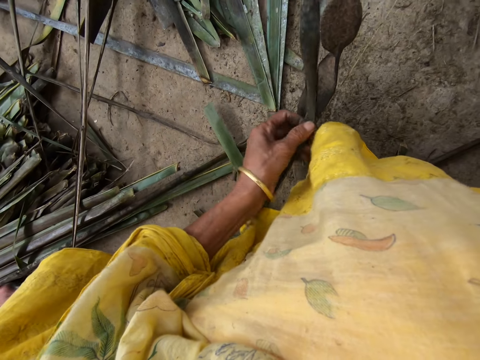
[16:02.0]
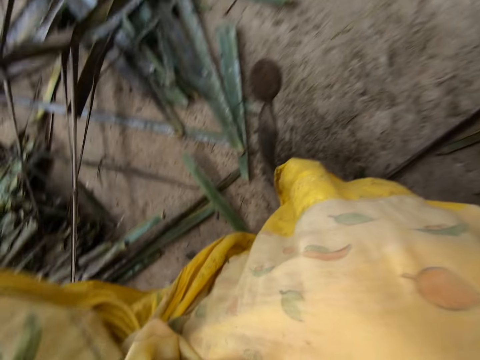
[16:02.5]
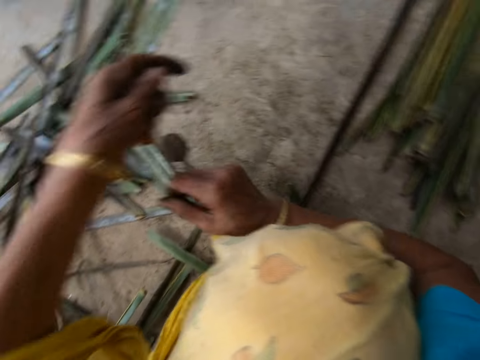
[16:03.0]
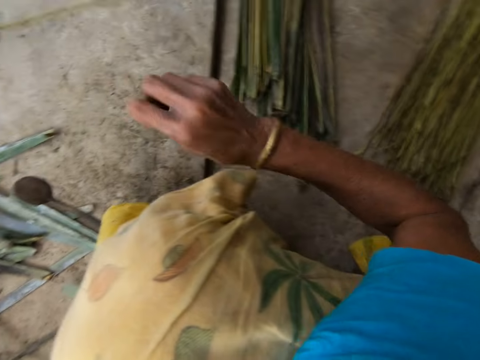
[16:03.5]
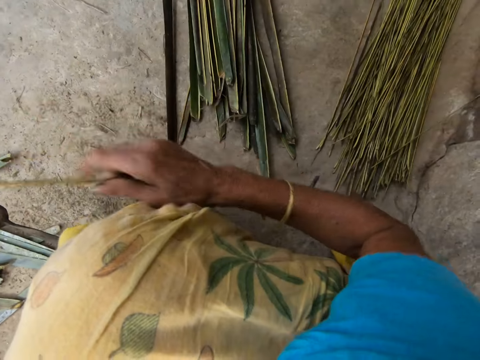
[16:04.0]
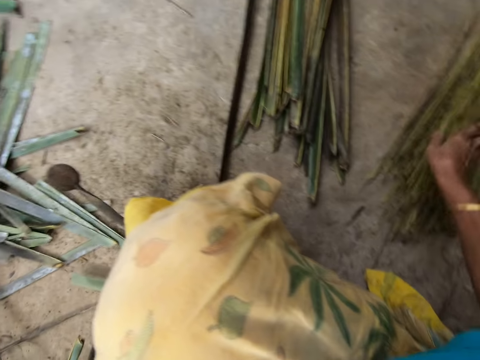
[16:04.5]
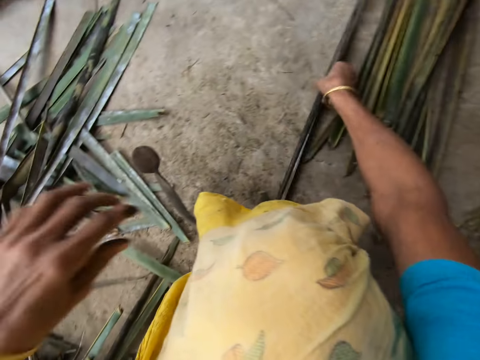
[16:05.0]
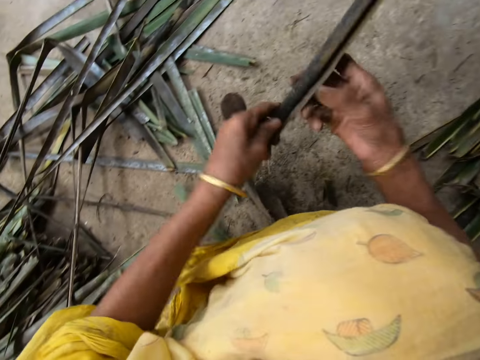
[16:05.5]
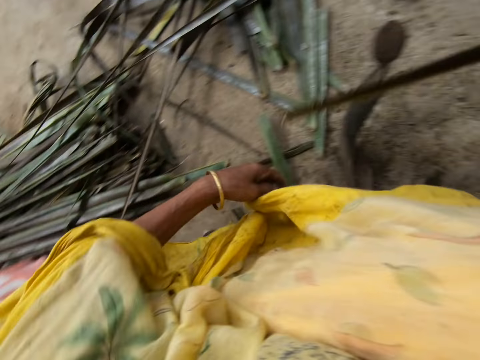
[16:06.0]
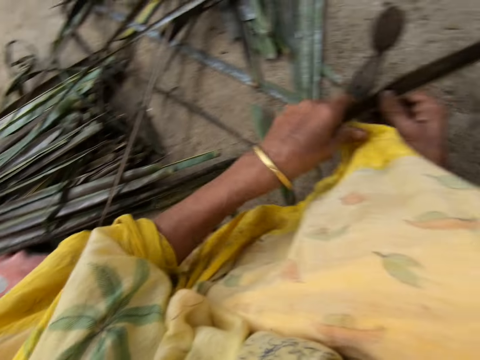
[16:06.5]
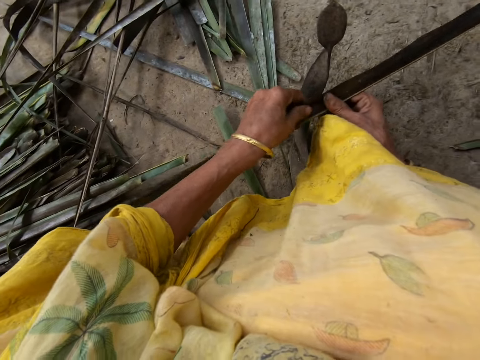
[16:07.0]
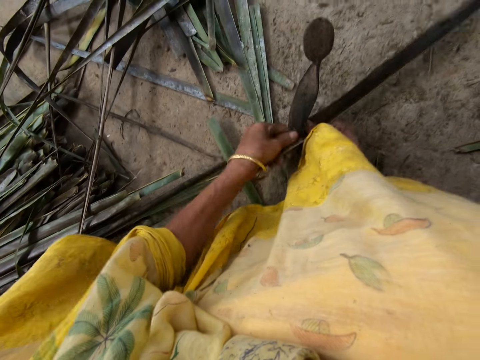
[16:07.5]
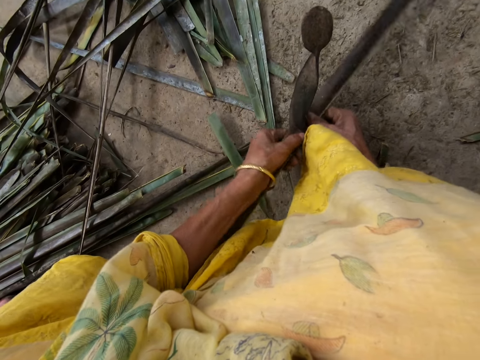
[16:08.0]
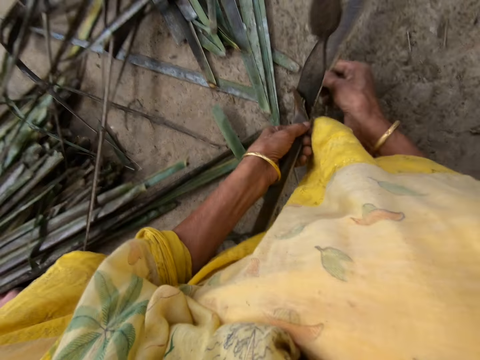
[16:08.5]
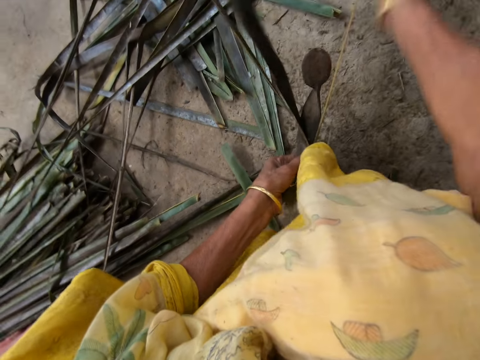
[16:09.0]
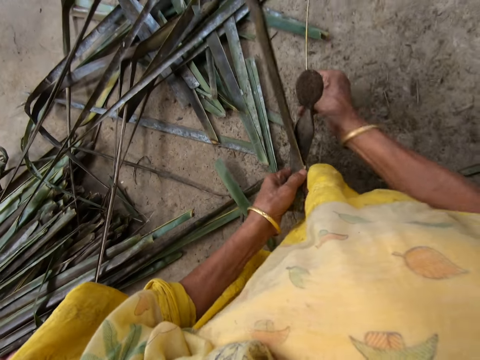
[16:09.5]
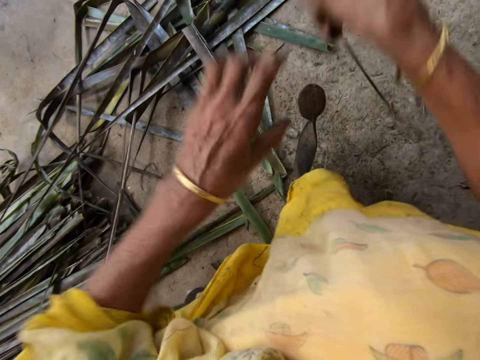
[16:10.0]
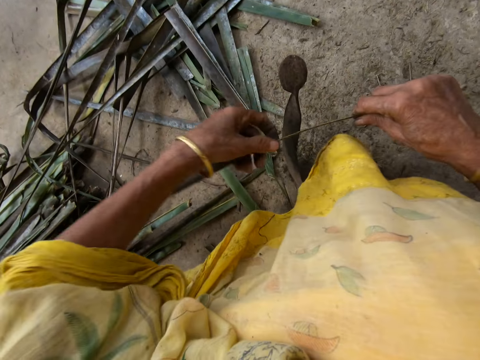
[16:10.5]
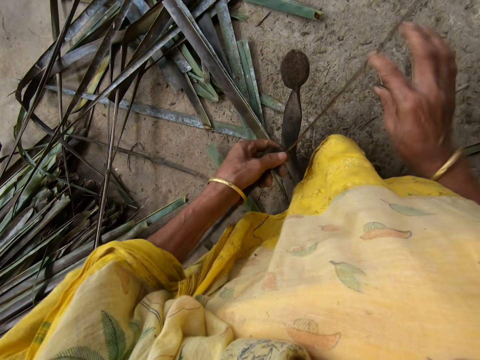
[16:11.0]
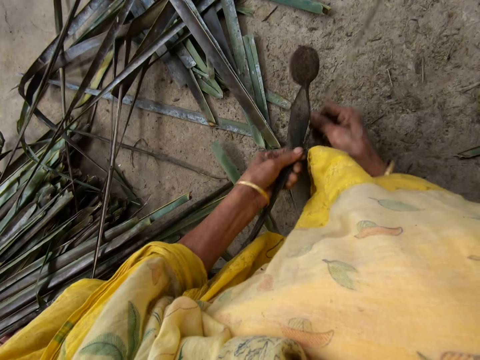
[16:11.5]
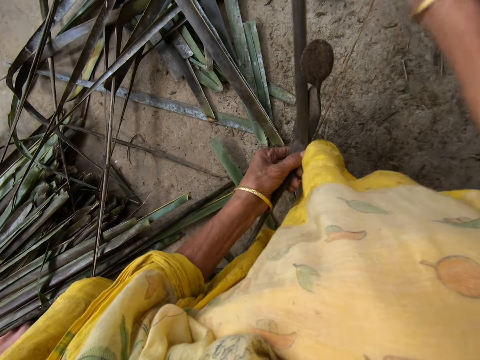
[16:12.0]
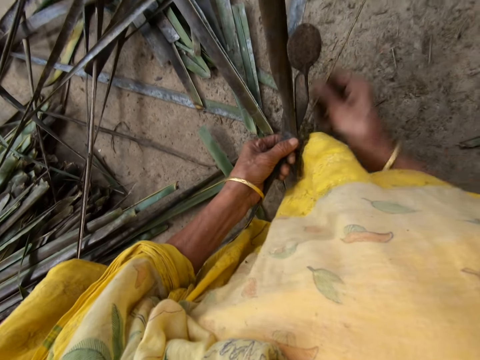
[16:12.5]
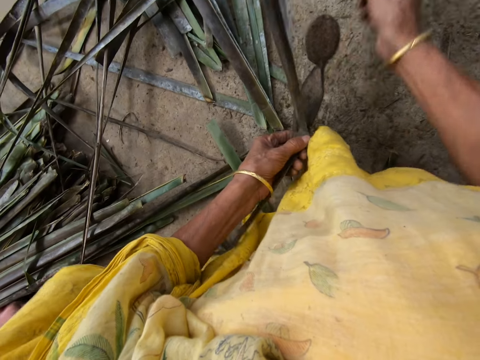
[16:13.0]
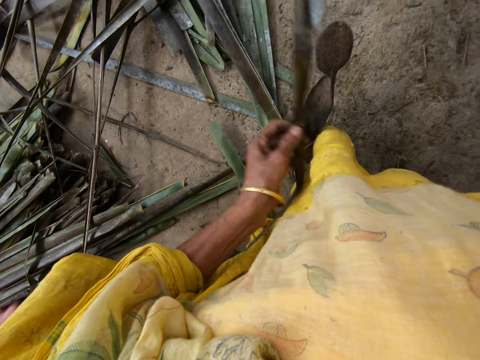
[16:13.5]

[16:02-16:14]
The camera wearer drops the stick or coconut leaf midrib on the floor with her right hand. She picks up a leaflet or coconut leaves from the floor with her right hand. She reaps the coconut leaves off the midrib on a vegetable cutter. She pulls the coconut leaf midrib. She reaps the coconut leaves off the midrib on the vegetable cutter. She pulls the coconut leaf midrib.

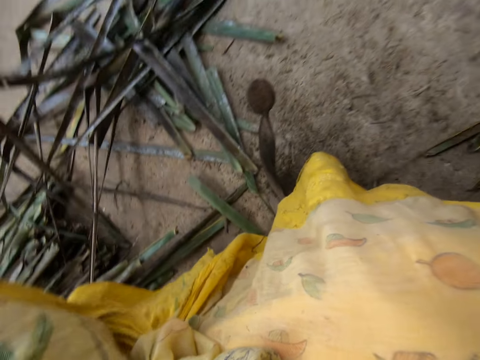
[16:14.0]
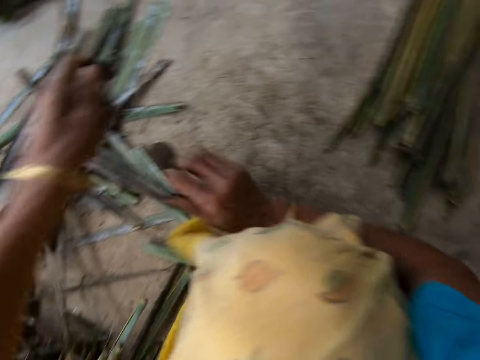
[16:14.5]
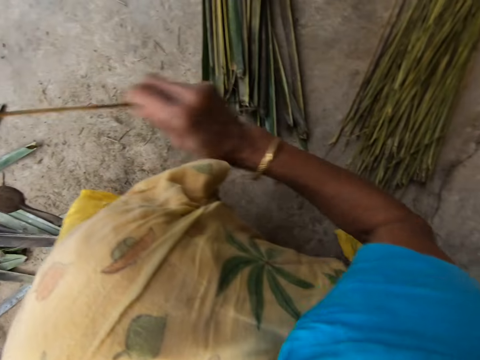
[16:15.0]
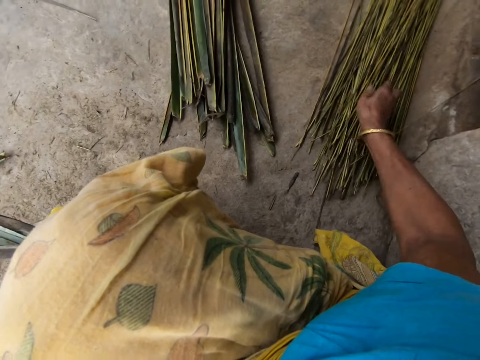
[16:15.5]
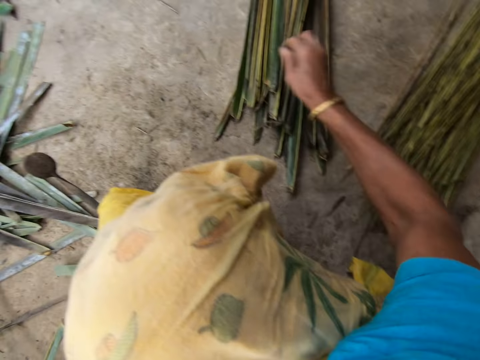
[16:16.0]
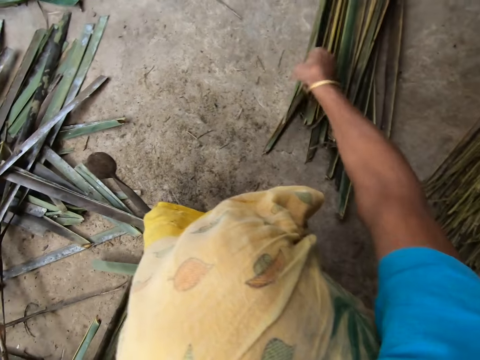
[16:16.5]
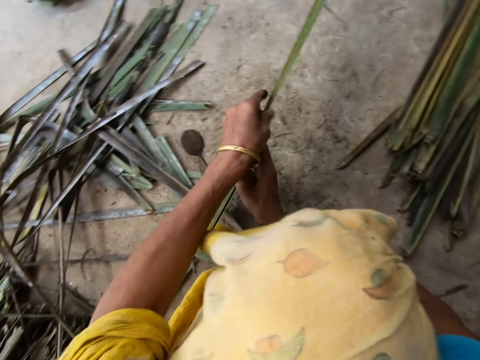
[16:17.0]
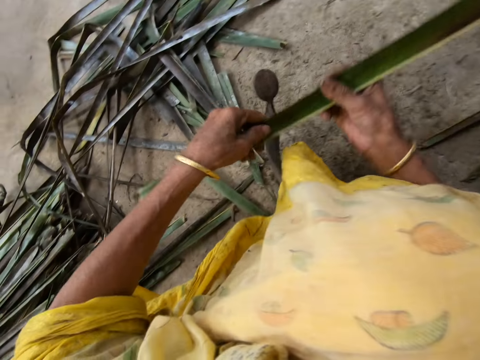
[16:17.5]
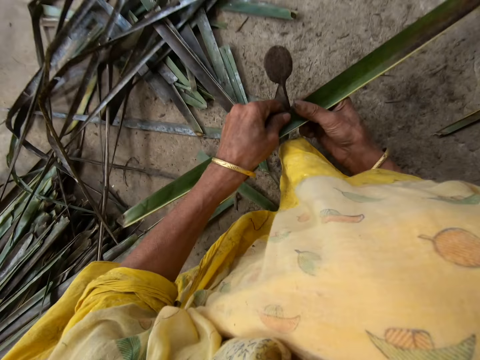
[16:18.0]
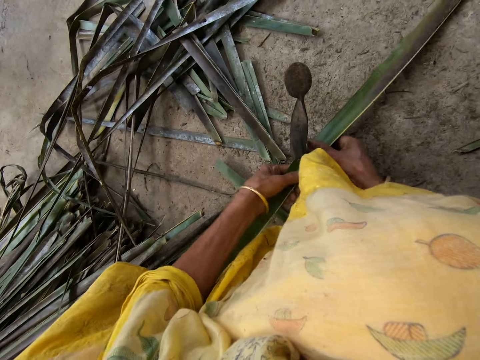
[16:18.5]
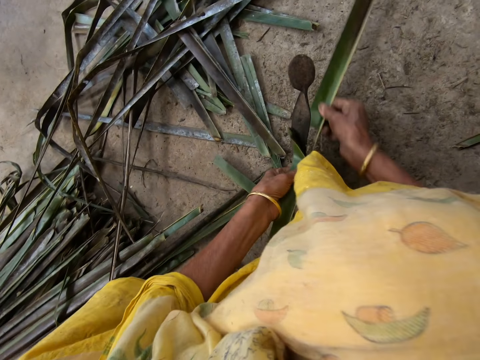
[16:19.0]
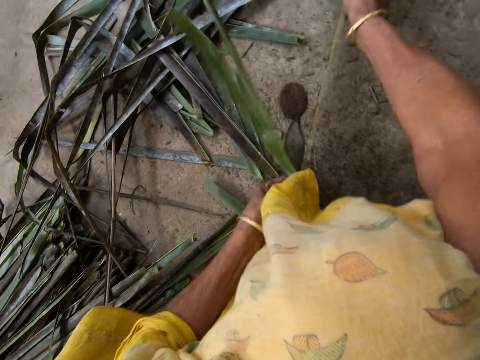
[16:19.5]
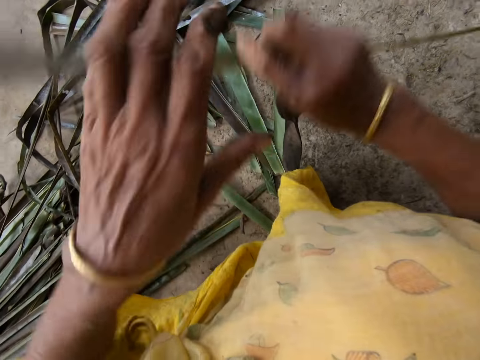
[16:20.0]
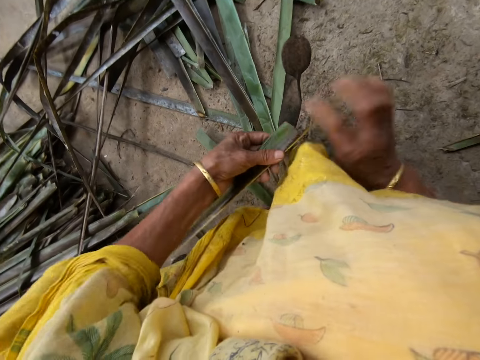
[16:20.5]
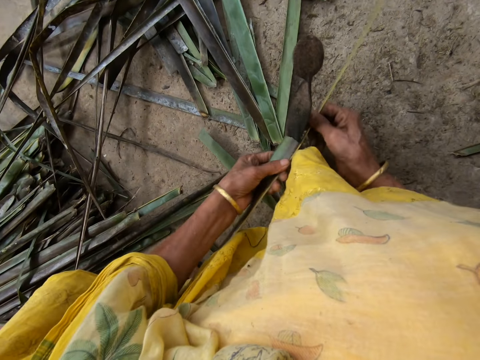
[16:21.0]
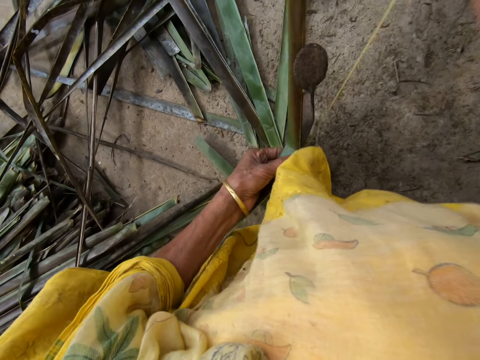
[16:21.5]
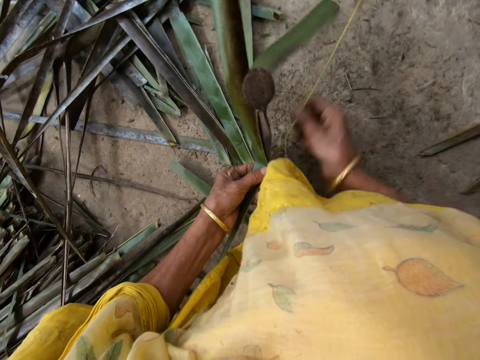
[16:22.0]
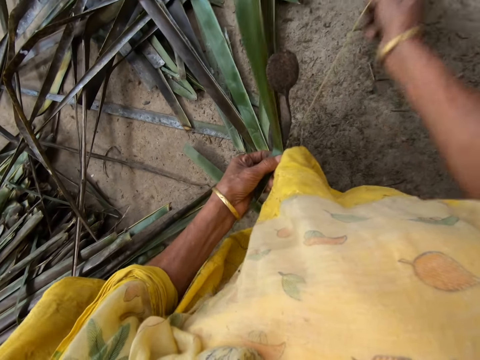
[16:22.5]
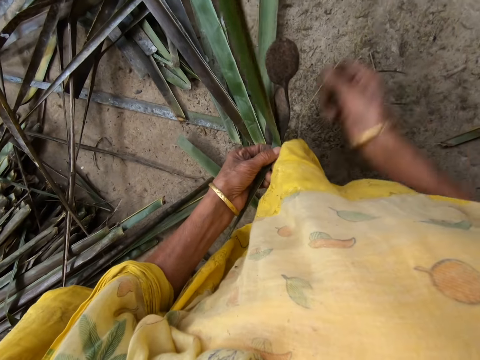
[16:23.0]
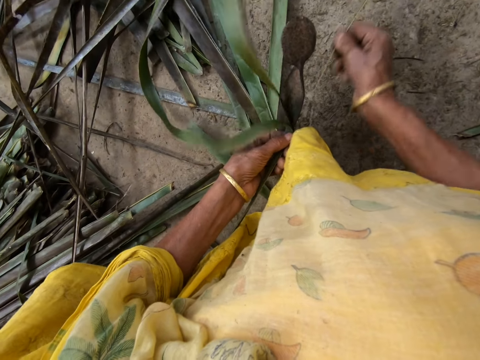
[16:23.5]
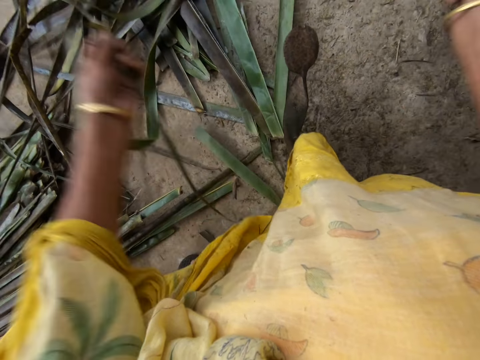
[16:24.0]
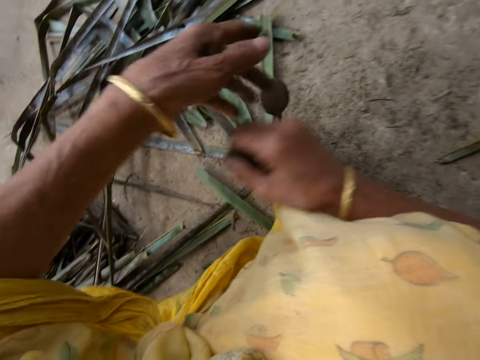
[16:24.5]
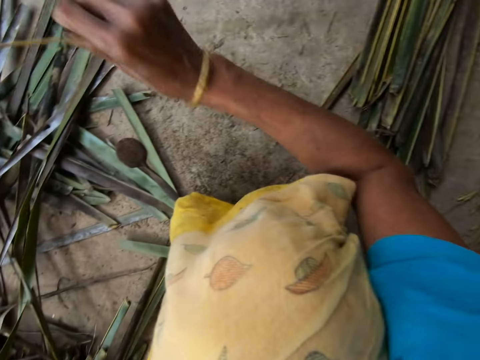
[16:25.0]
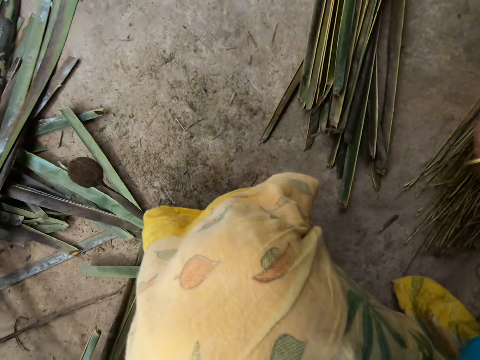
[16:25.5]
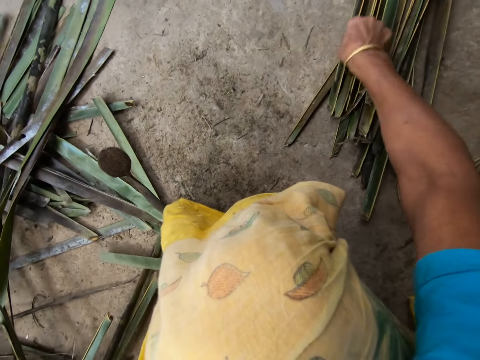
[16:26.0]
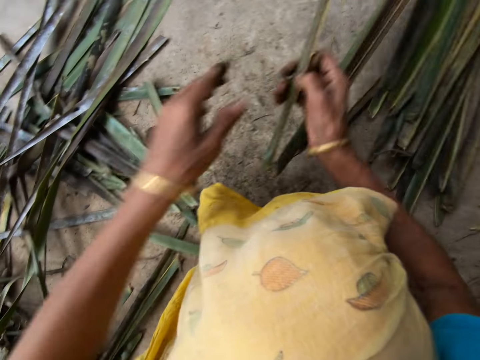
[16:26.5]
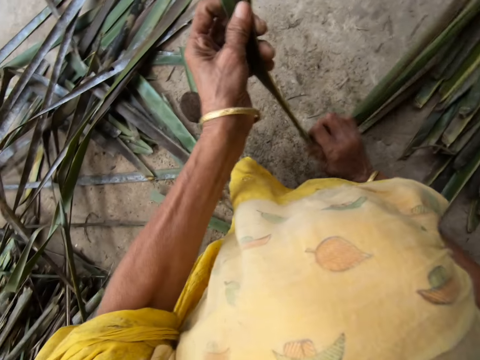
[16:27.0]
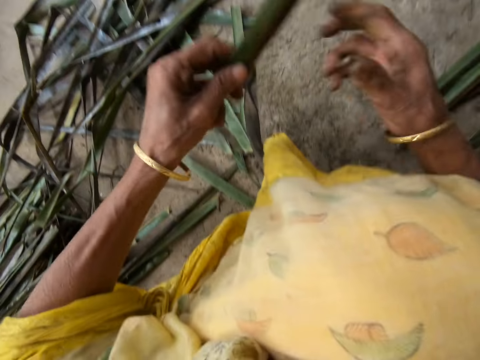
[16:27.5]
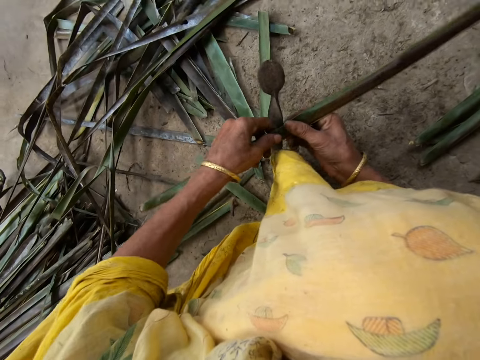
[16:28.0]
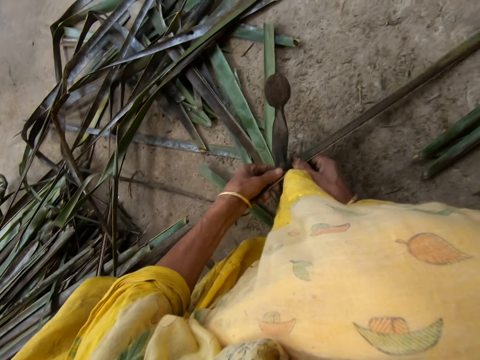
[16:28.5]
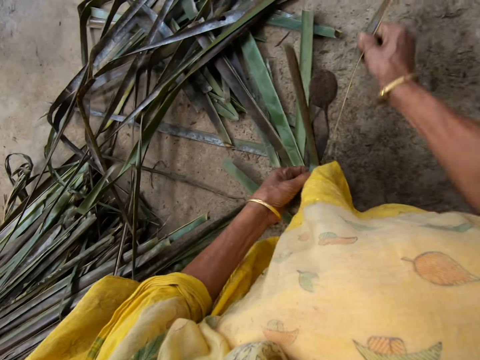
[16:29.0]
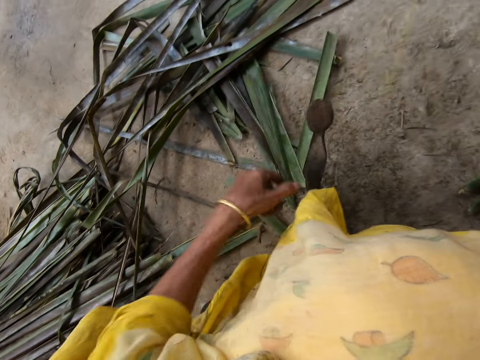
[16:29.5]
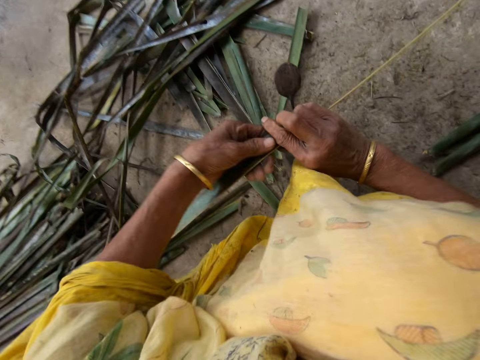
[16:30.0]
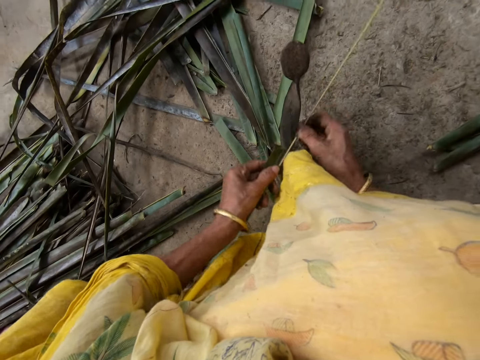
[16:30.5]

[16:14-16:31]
The camera wearer drops the stick or coconut leaf midrib on the floor with her right hand. She picks up a leaflet or coconut leaves from the floor with her right hand. She reaps the coconut leaves off the midrib on a vegetable cutter. She pulls the coconut leaf midrib. She reaps the coconut leaves off the midrib on the vegetable cutter. She pulls the coconut leaf midrib. She drops the stick on the floor with her right hand. She picks up the leaflet from the floor with her right hand. She tears the coconut leaves apart. She reaps the coconut leaves off the midrib on the vegetable cutter. She pulls the coconut leaf midrib. She reaps the coconut leaves off the midrib on the vegetable cutter.
